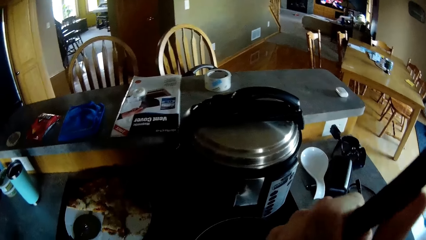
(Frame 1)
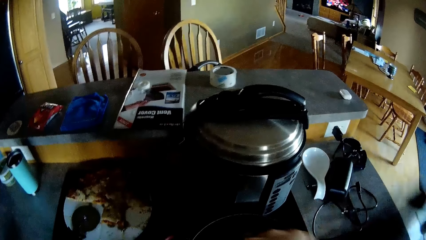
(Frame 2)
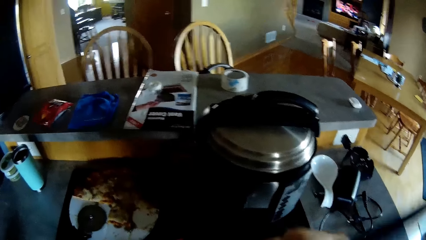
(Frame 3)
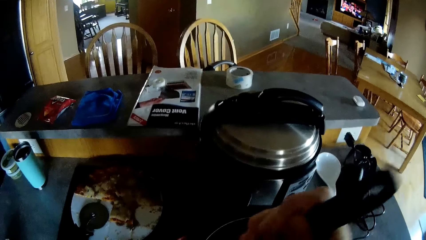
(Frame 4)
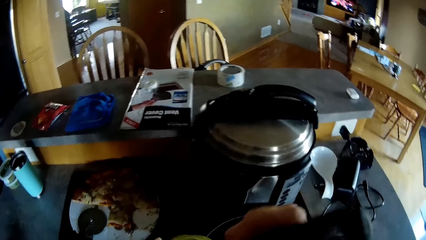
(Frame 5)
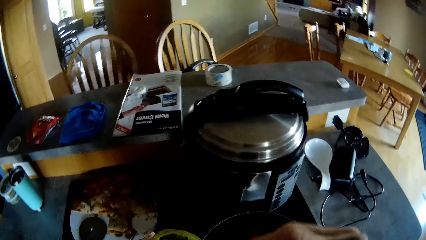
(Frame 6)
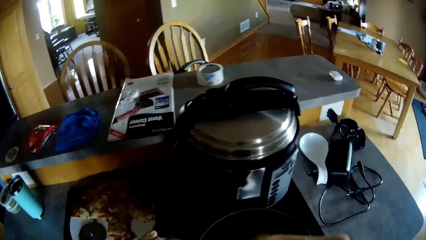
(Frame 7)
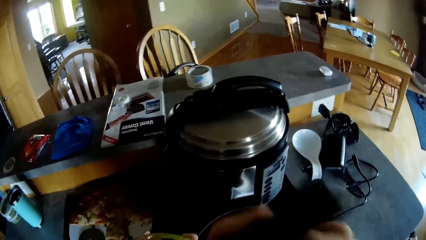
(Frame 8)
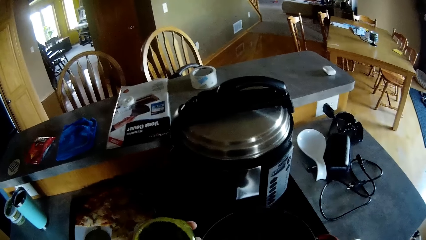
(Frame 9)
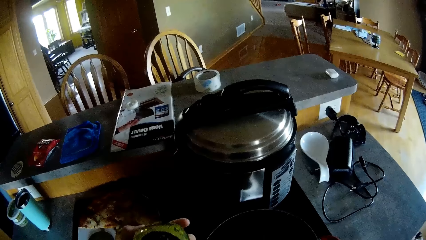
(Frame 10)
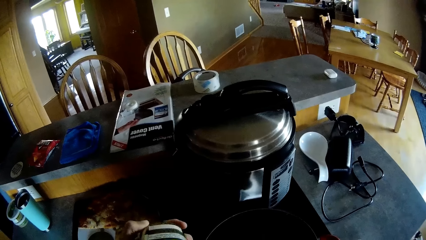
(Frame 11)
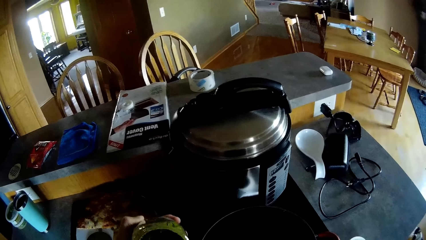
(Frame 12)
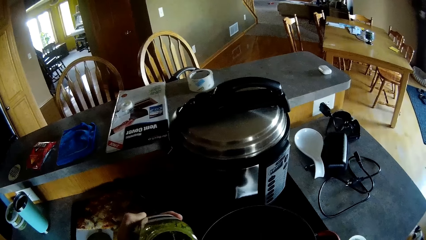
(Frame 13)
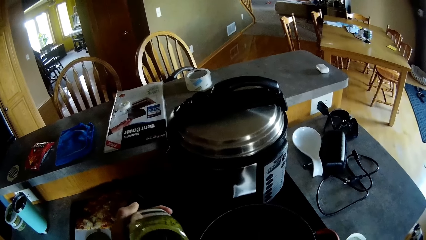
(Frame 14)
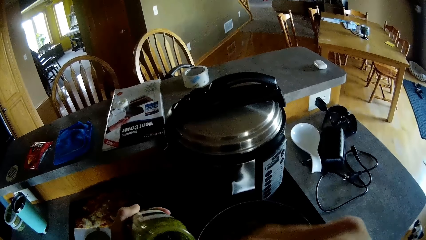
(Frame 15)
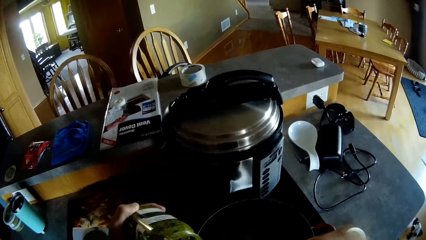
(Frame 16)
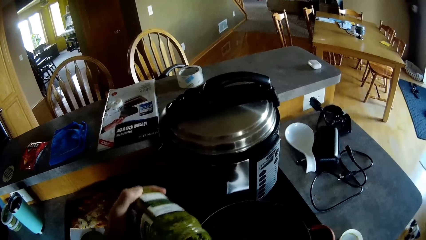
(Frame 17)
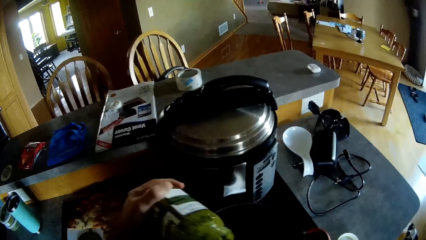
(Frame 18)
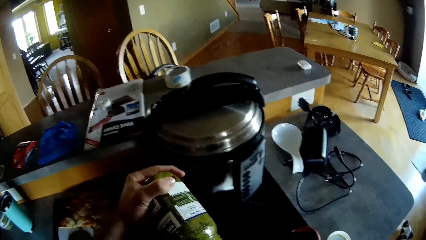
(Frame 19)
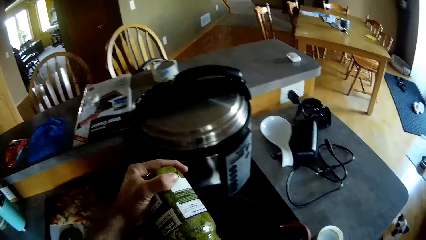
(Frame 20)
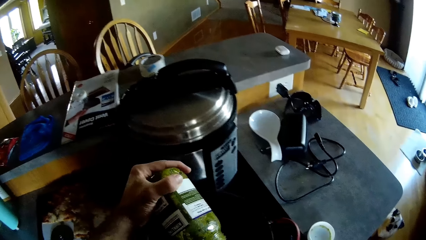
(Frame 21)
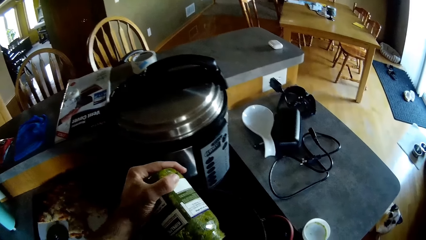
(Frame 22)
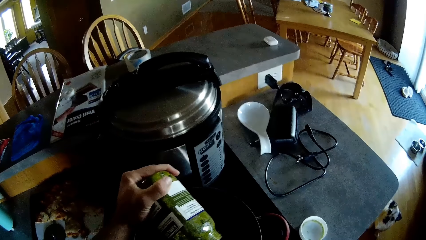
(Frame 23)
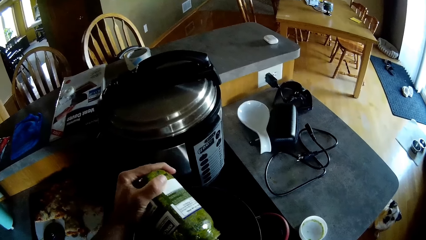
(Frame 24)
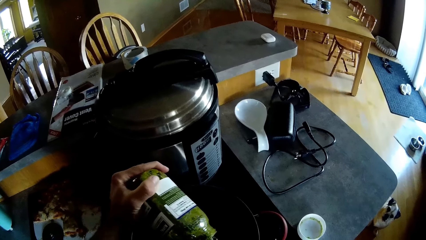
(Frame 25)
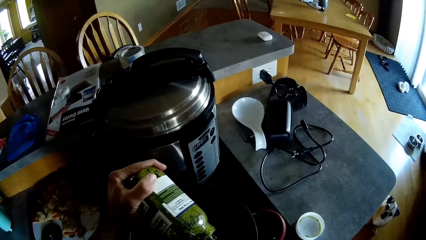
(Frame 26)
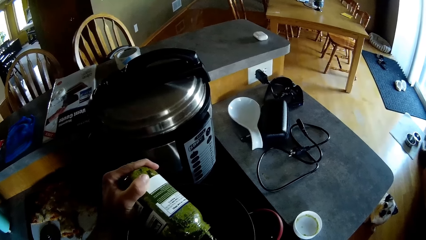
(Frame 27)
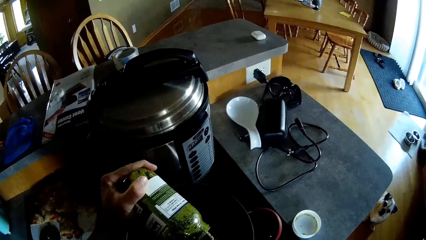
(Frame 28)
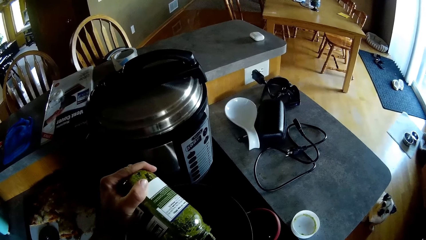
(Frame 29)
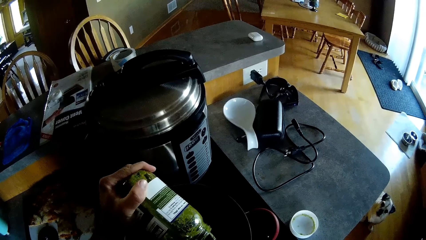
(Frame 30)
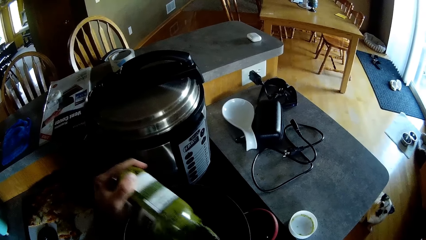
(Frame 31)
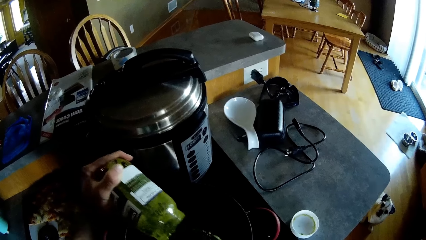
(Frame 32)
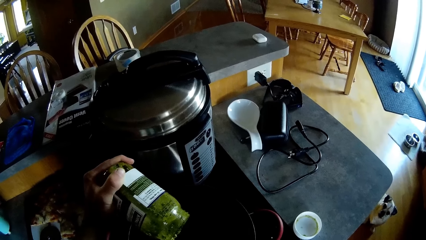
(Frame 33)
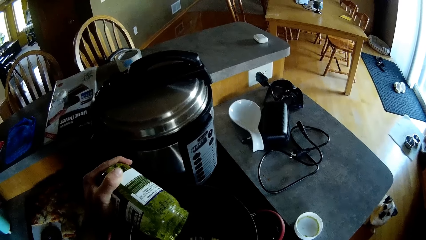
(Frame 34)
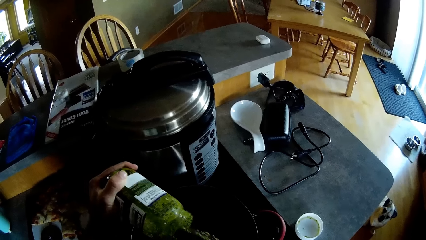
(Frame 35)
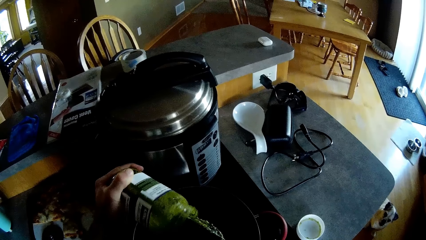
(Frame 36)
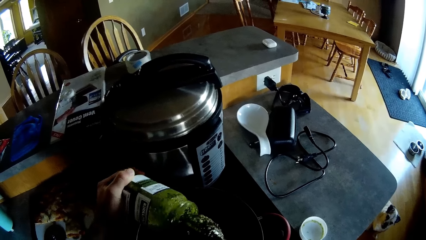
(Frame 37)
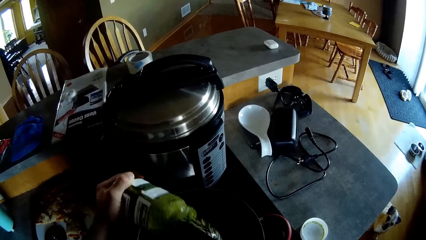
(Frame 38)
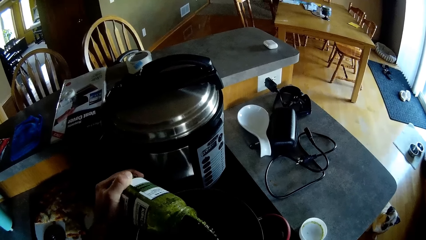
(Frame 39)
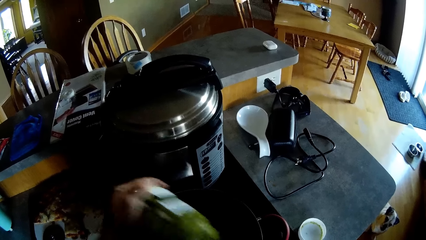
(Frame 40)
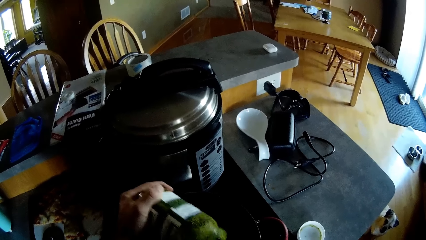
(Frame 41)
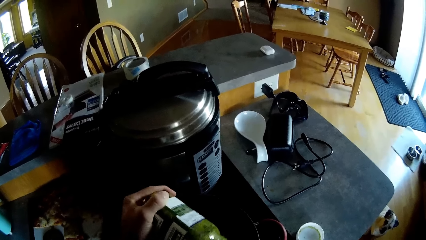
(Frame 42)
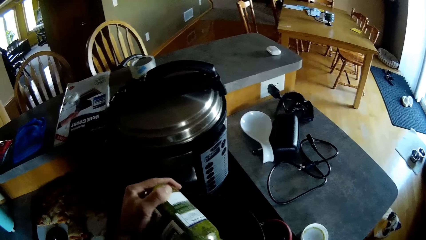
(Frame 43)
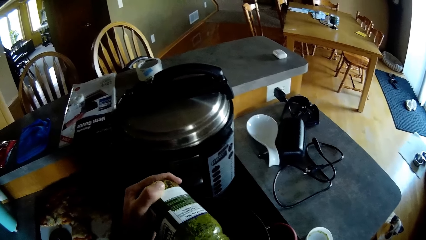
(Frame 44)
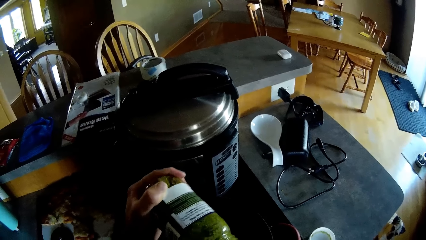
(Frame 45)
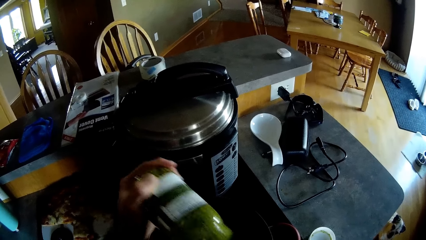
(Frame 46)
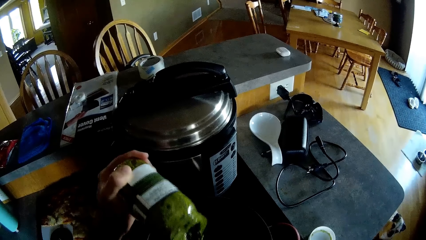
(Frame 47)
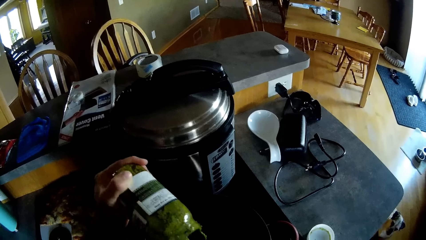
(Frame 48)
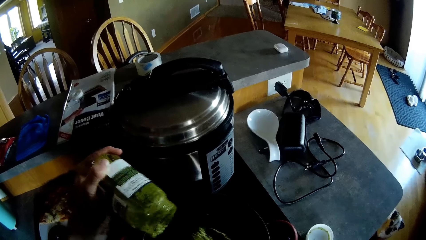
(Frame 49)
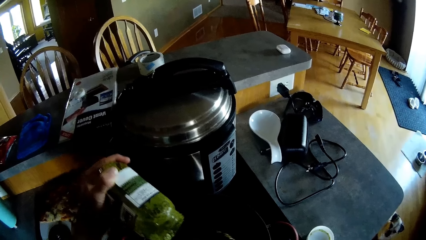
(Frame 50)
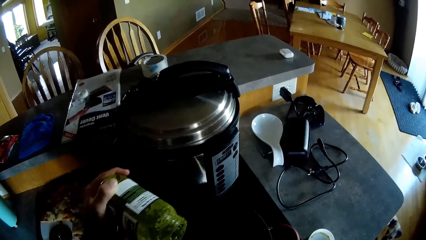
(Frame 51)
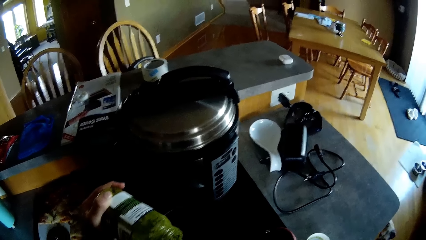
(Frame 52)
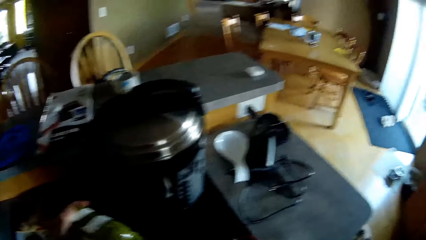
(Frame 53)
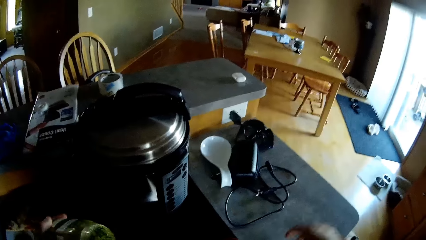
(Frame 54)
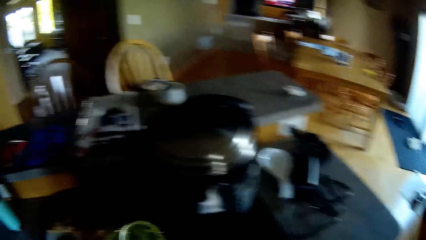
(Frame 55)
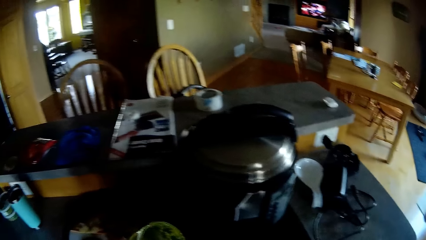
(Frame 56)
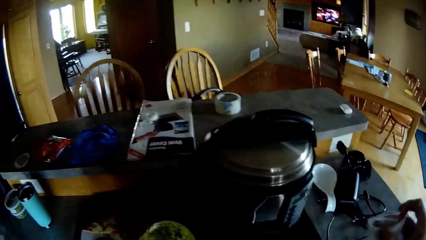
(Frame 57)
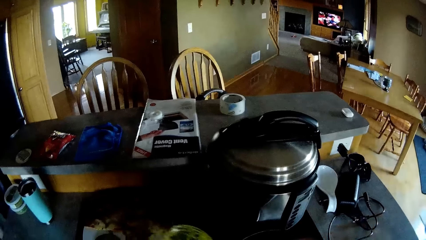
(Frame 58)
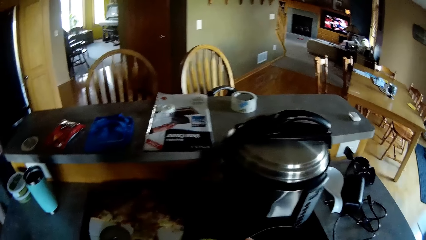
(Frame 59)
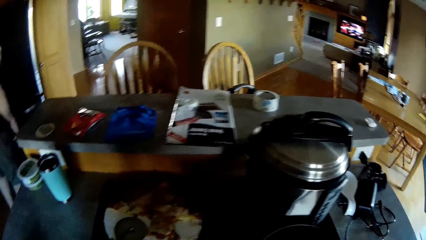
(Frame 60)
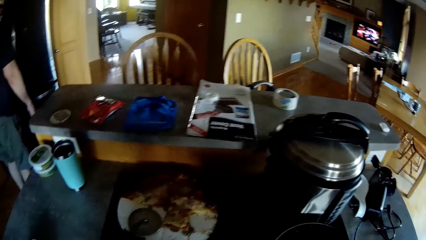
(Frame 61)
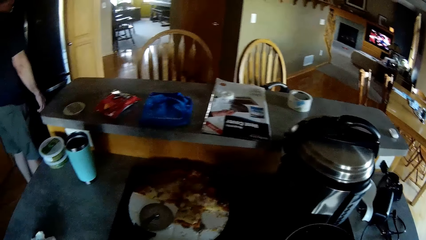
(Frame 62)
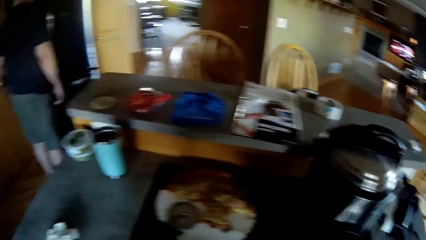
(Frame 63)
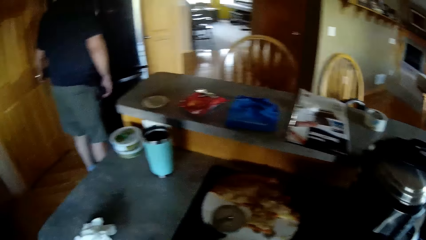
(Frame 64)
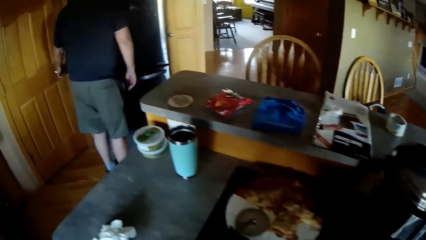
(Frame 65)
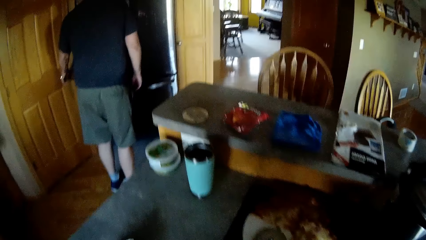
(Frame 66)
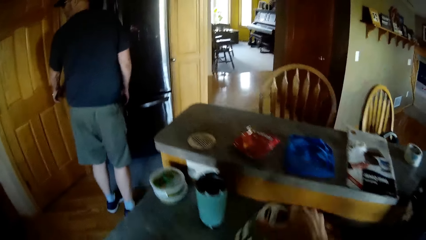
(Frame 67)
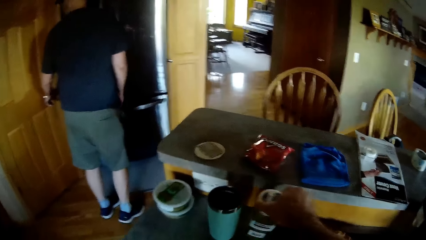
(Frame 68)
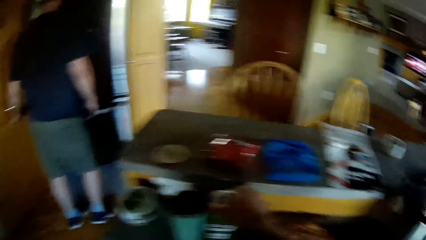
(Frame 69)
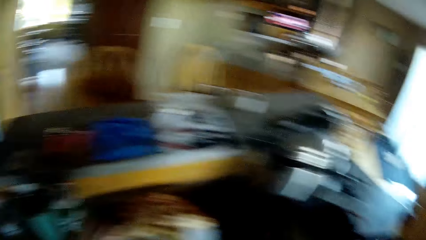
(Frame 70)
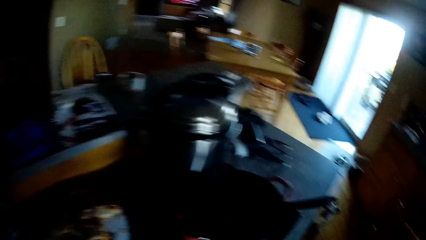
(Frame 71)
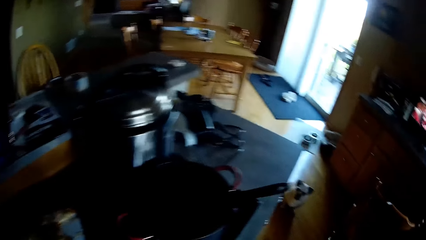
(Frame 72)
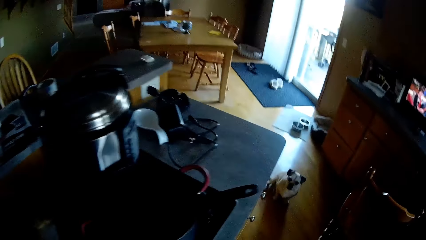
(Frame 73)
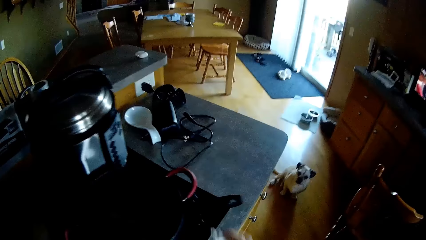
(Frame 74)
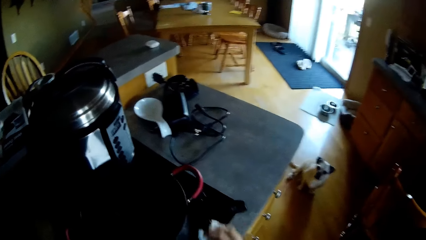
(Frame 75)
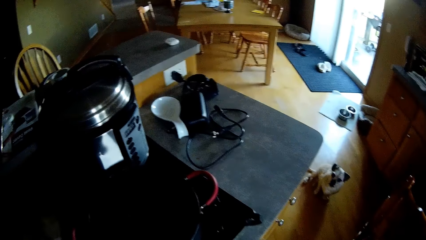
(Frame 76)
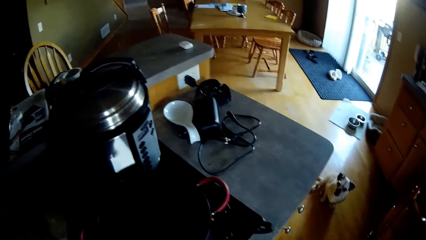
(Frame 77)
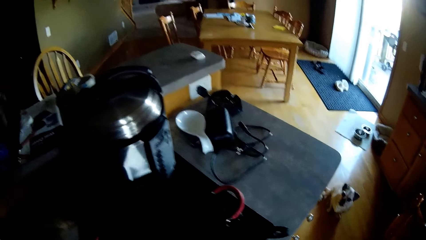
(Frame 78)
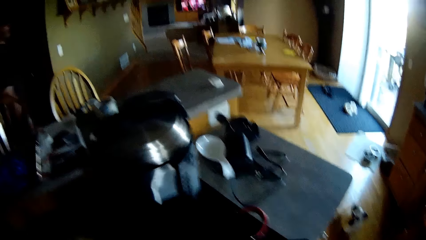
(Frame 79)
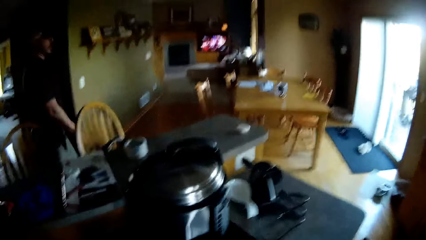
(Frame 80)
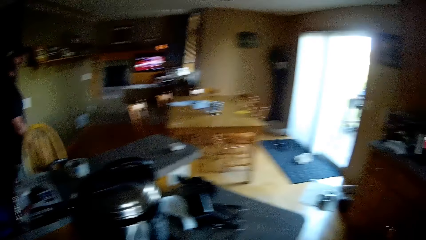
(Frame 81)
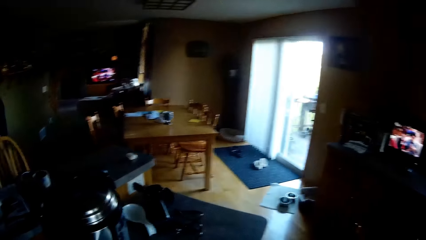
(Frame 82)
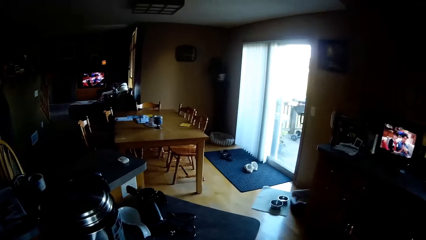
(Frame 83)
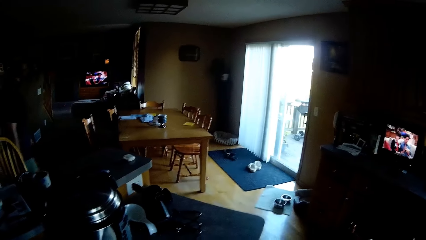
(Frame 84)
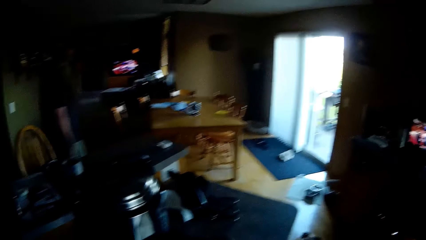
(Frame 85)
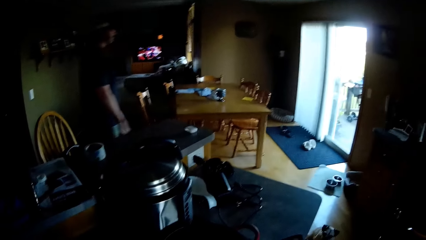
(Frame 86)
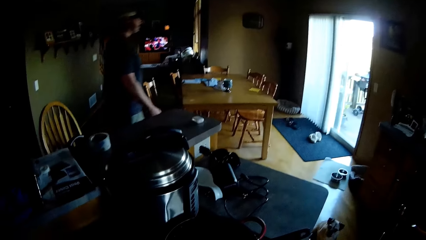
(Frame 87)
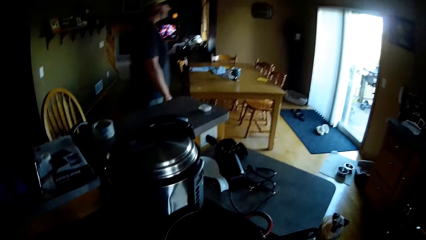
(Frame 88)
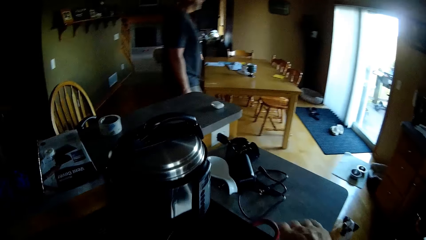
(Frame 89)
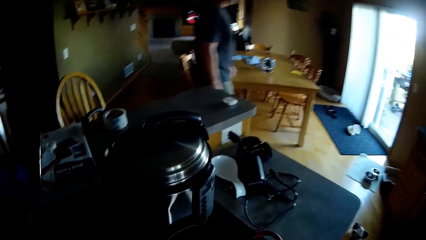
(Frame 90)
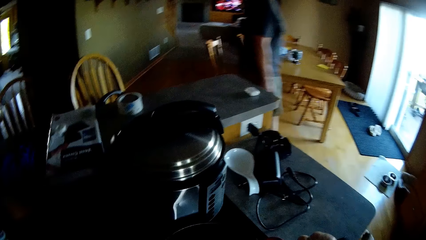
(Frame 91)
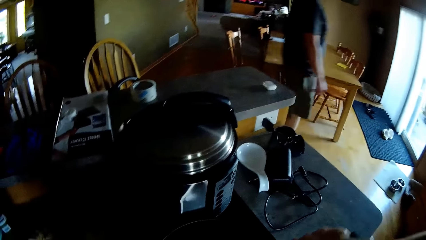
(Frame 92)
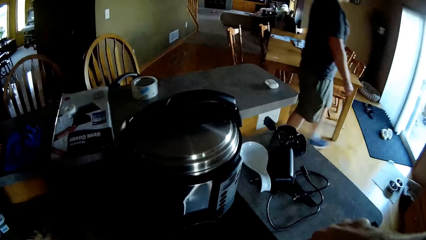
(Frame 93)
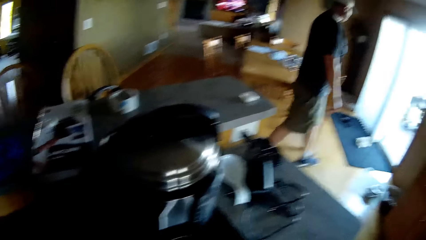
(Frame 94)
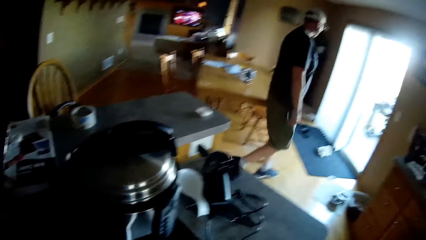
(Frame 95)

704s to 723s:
The camera wearer holds the spoon in the pan with her right hand. She takes something from the can. She scoops basil pesto from the bottle into the pan with the spoon. She takes the lid and covers the can. A man stands close to the cupboard. The camera wearer puts down the can. She takes the spoon and converses with the man. The man walks in the house.
